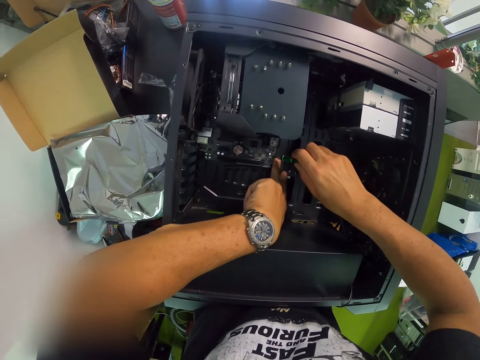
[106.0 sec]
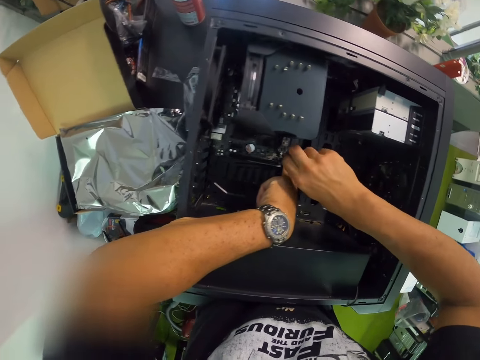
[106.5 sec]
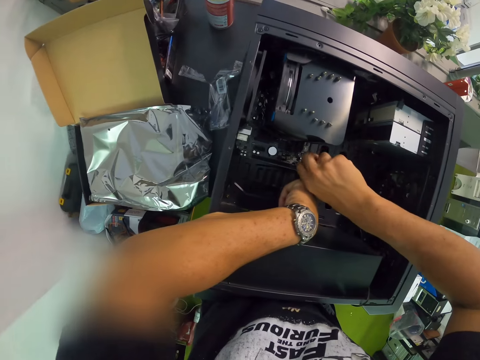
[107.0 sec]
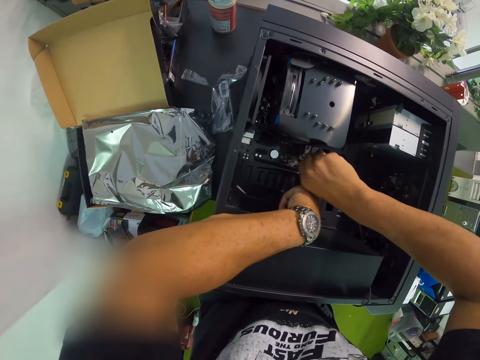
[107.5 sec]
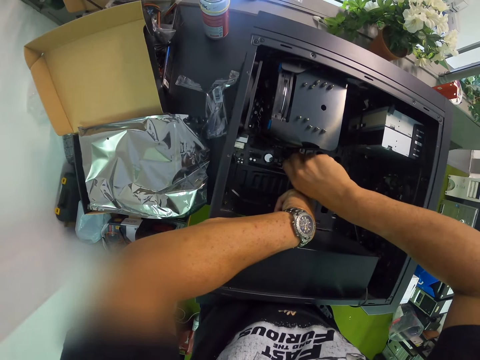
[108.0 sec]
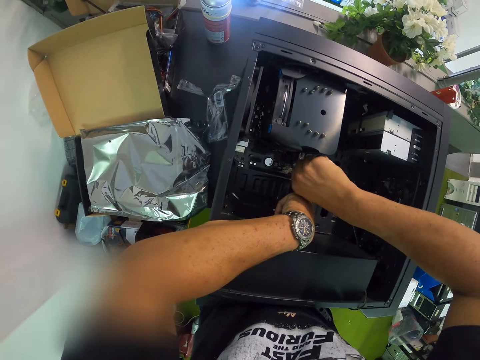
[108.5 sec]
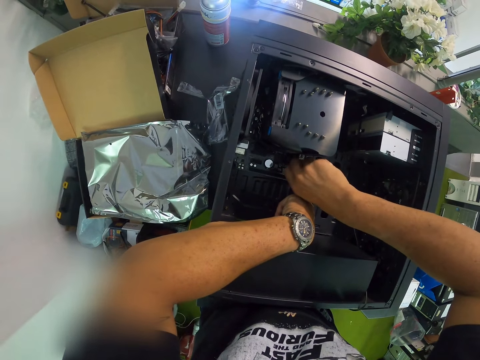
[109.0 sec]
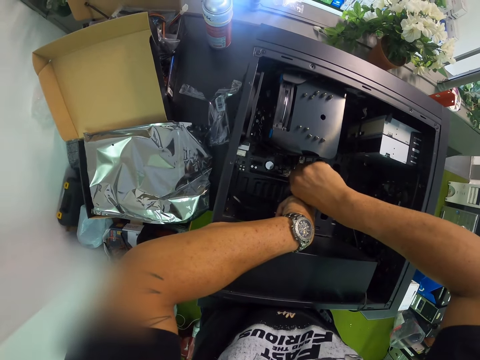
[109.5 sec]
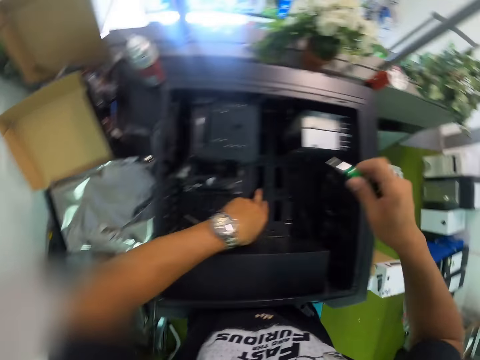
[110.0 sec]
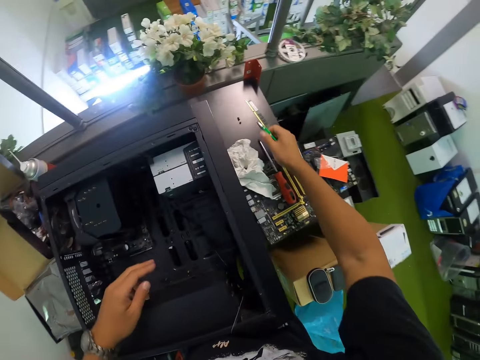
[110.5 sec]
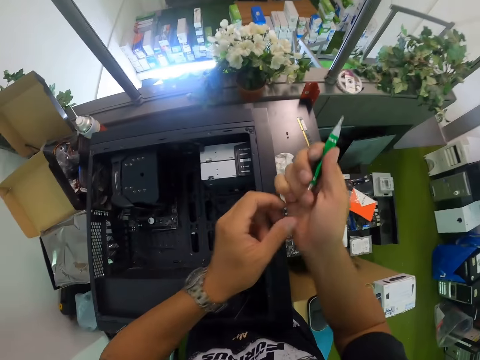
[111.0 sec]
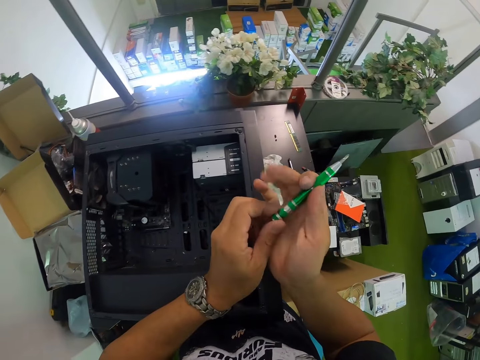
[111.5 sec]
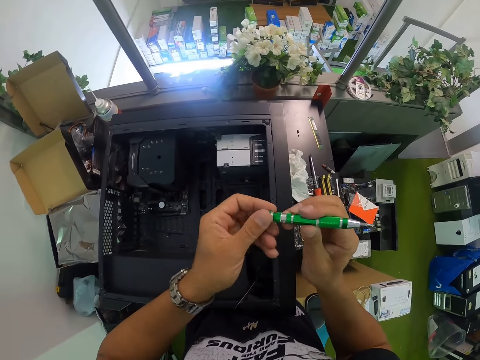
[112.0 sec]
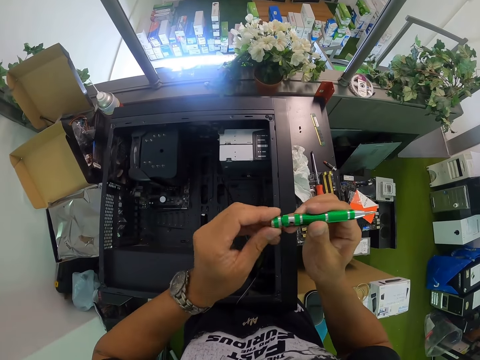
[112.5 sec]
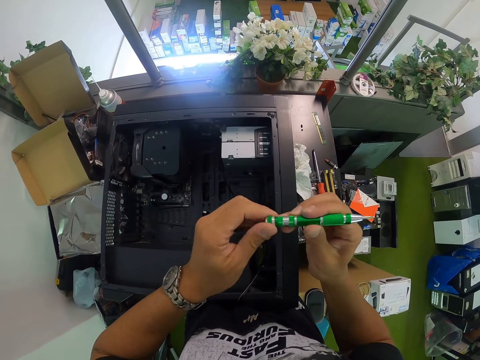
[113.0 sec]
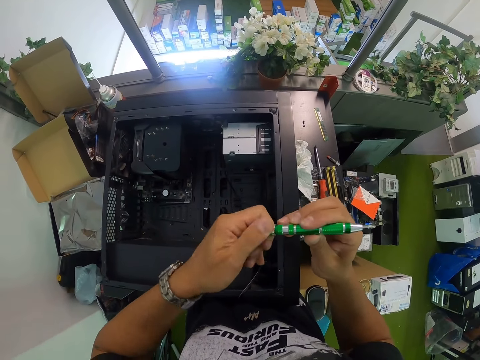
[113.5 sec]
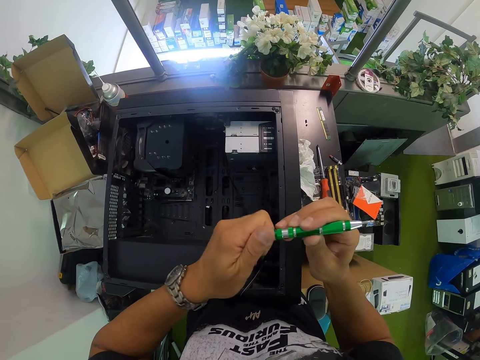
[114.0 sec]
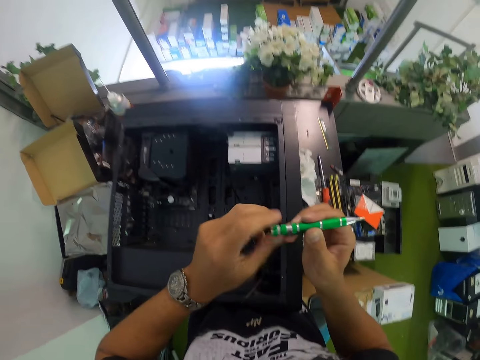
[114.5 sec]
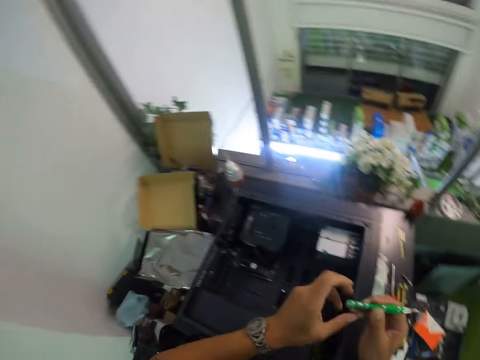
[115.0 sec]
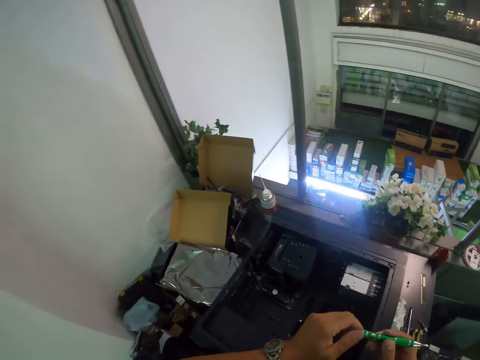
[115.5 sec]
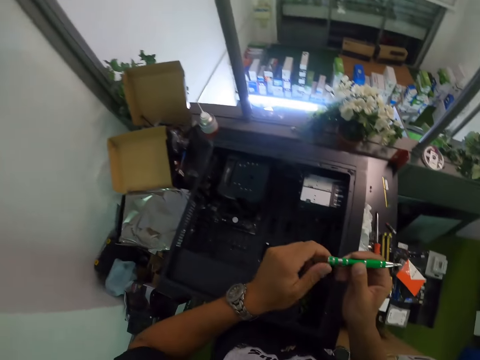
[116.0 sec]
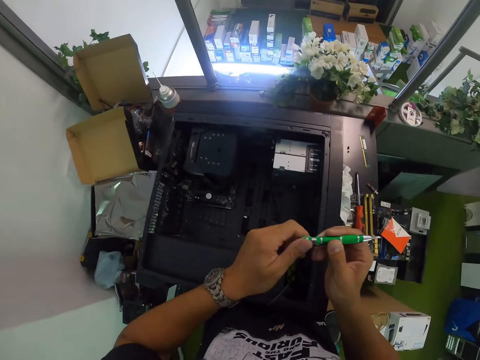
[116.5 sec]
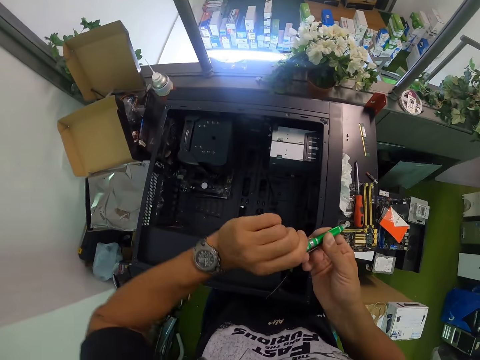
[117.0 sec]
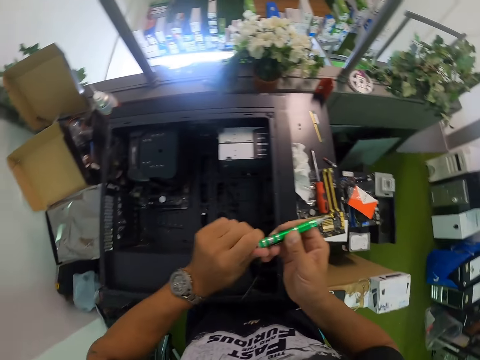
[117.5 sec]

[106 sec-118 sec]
The camera wearer screws with the screwdriver in his right hand on a motherboard in the CPU. He tightens the screw in his right hand with his left hand. He holds the screwdriver with both hands. He opens the screwdriver with the left hand. He tightens the screwdriver with the left hand.

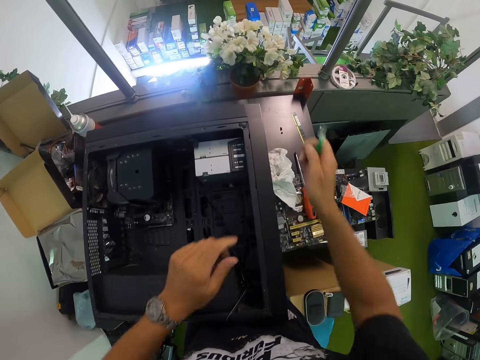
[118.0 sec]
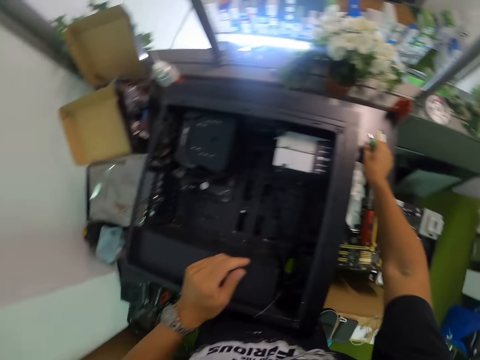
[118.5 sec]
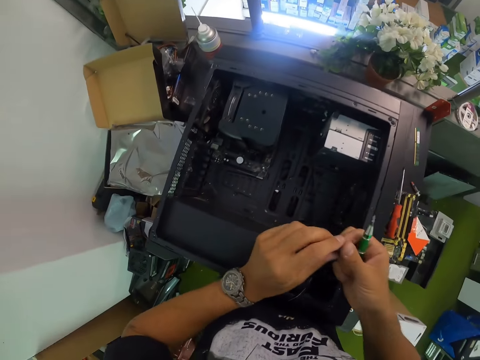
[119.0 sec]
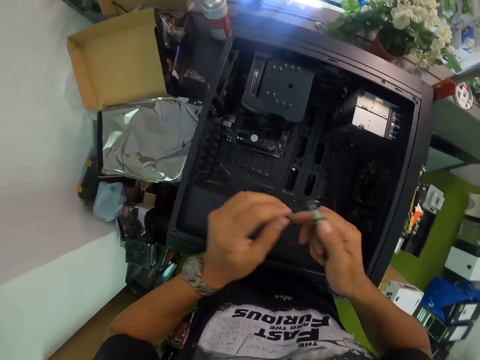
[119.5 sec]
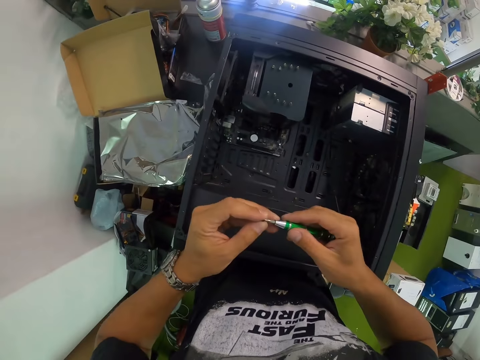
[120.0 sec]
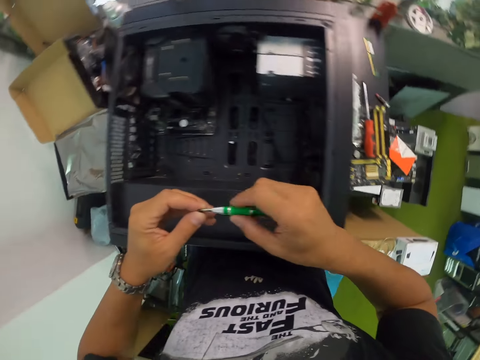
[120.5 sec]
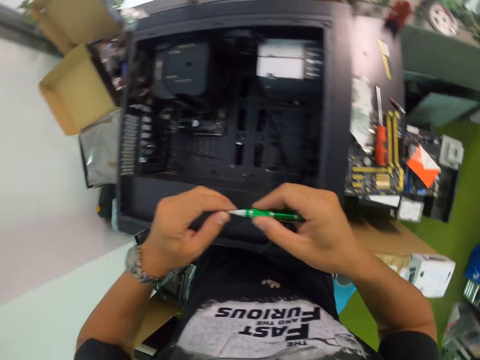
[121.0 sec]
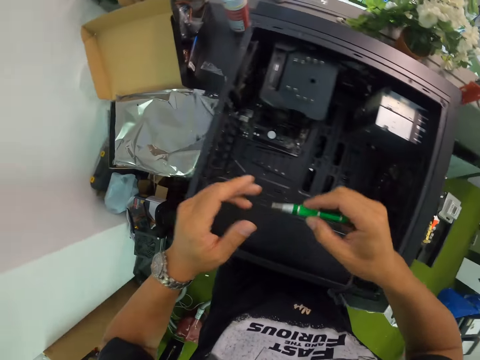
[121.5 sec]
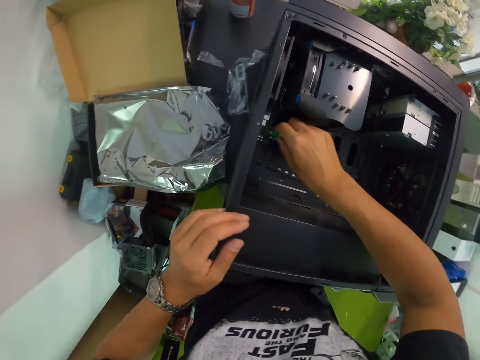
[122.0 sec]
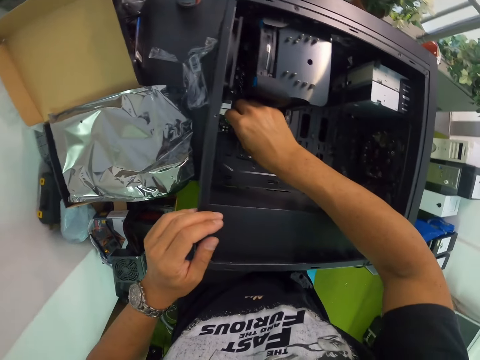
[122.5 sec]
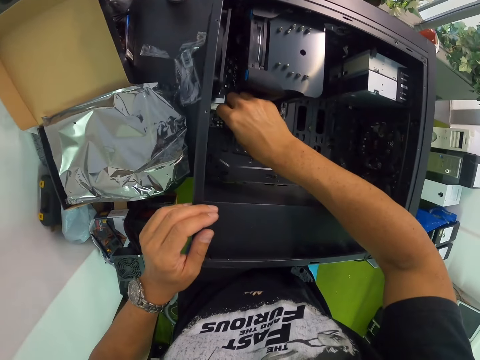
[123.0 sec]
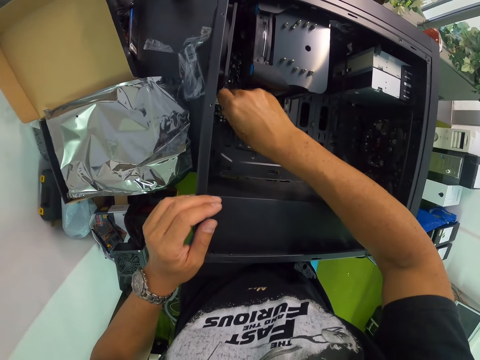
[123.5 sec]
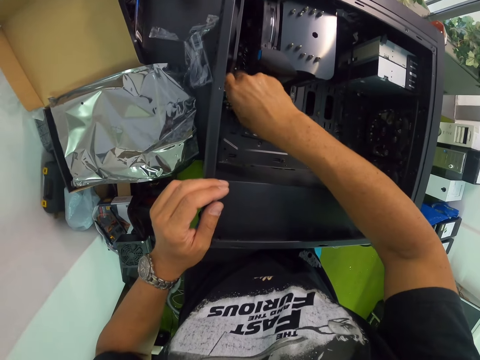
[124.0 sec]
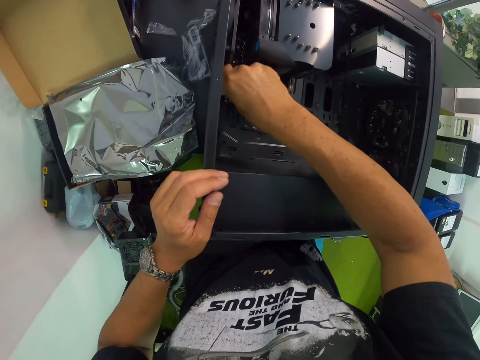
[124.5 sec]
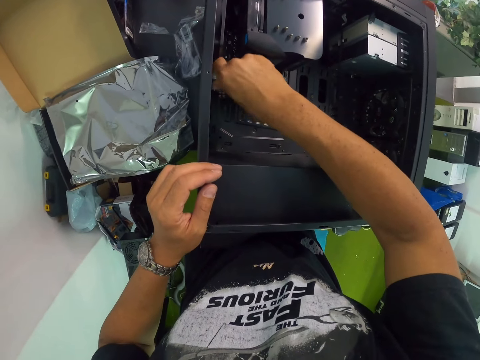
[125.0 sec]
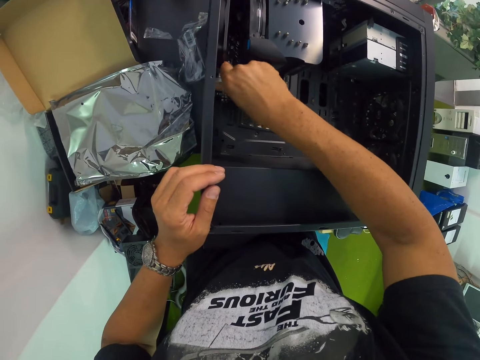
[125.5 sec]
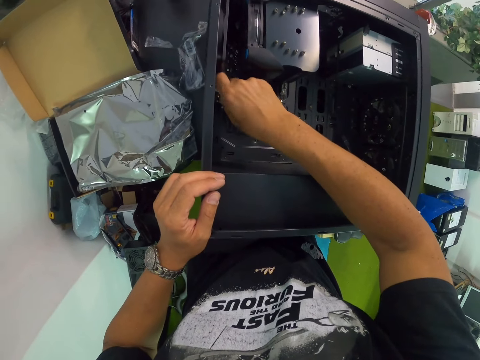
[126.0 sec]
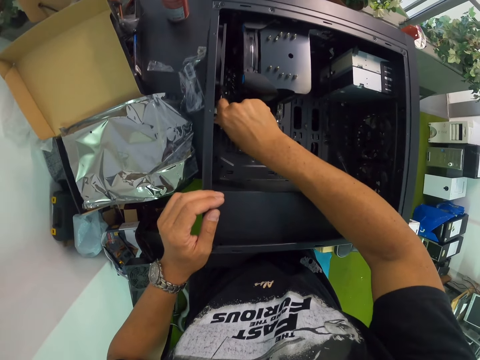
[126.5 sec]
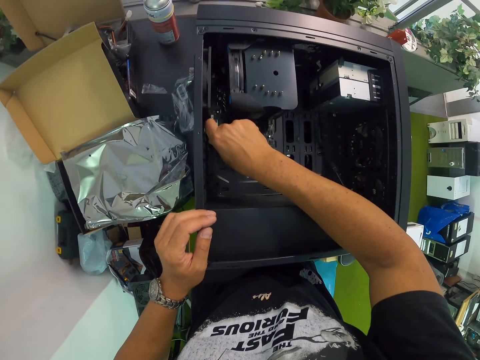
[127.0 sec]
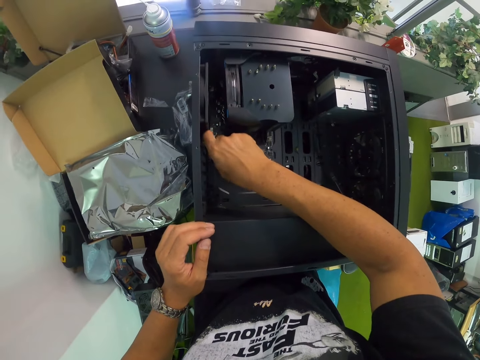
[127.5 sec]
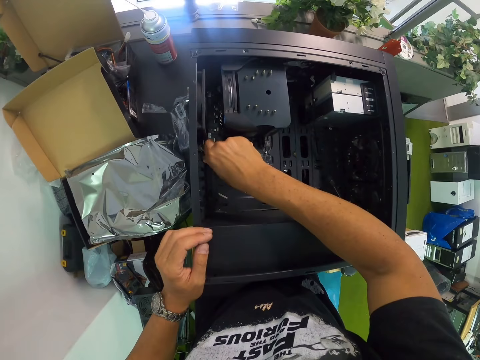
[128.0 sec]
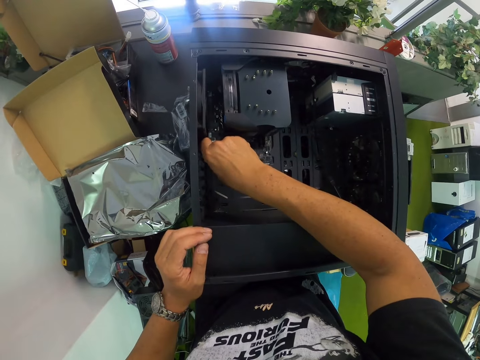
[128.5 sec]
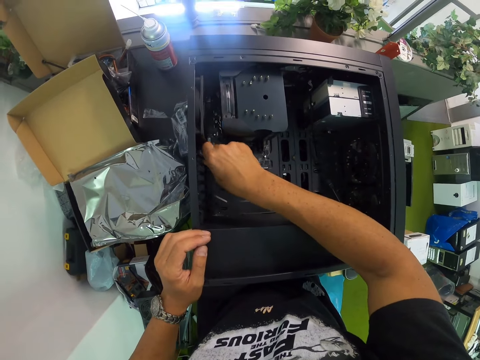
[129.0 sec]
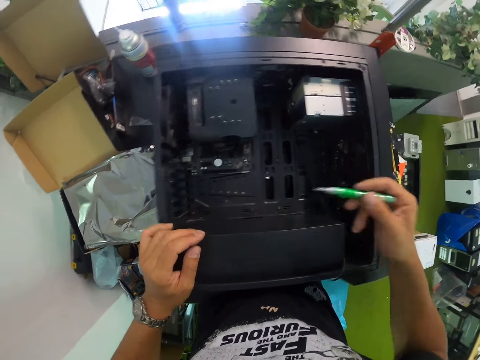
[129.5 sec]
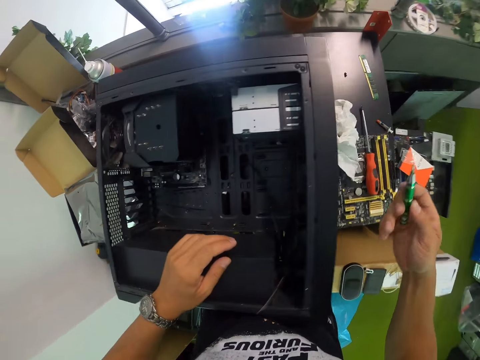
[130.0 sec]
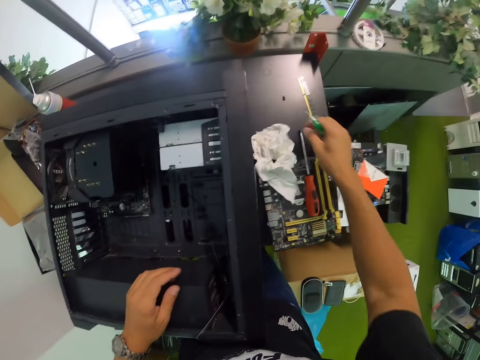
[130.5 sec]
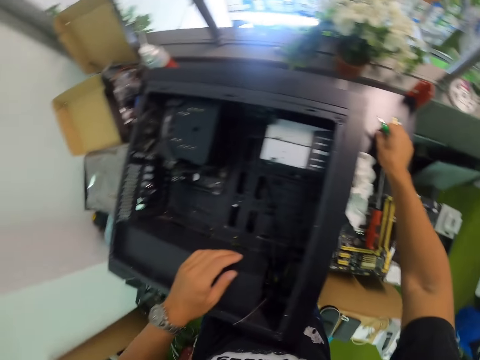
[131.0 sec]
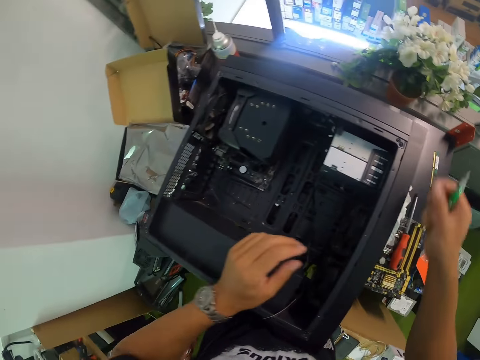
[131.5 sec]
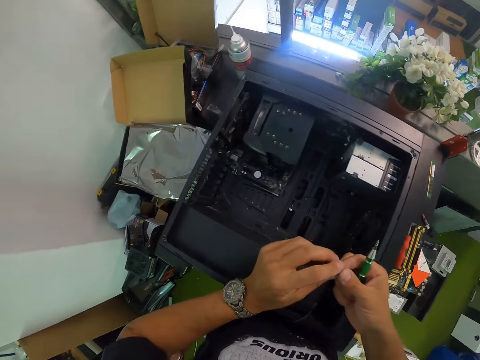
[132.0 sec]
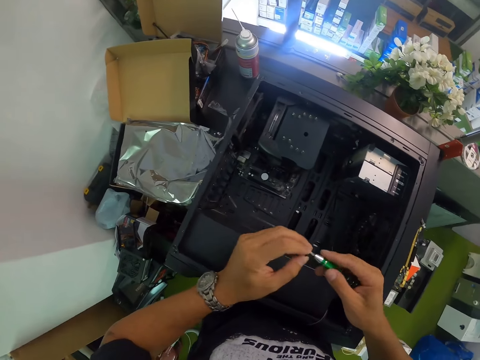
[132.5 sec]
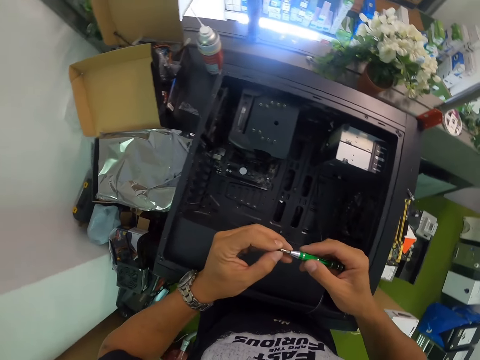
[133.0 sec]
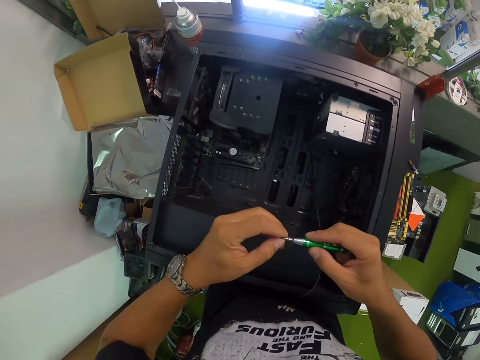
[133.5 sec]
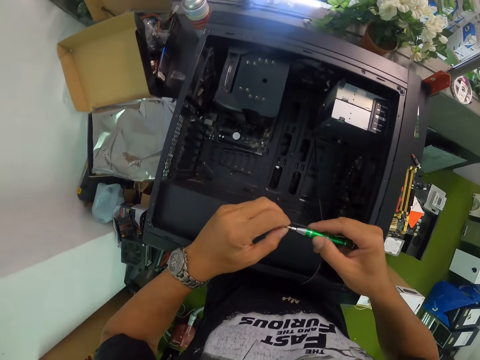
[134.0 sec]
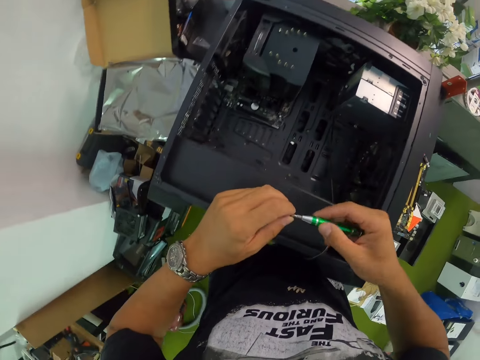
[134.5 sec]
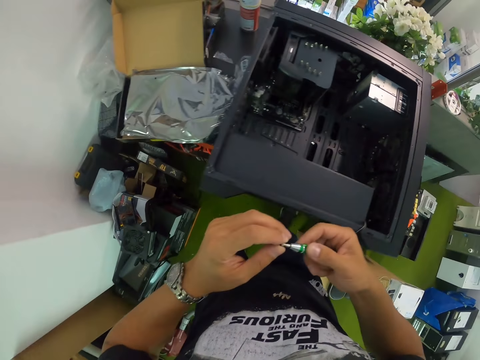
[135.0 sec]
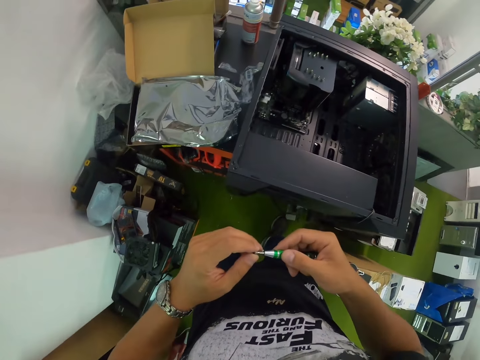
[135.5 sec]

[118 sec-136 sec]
The camera wearer picks the screw or bolt on the table with his right hand. He passes the screw to his left hand. He attaches the screw in his left hand on the screwdriver in his right hand. He screws with the screwdriver in his right hand on a motherboard in the CPU. He picks another screw on the table with his right hand. He passes the screw to his left hand. He holds the bolt with the left hand. He attaches the screw in his left hand on the screwdriver in his right hand.
